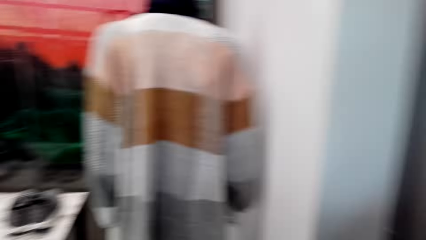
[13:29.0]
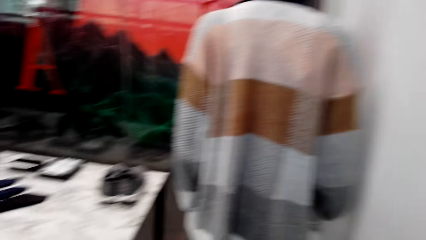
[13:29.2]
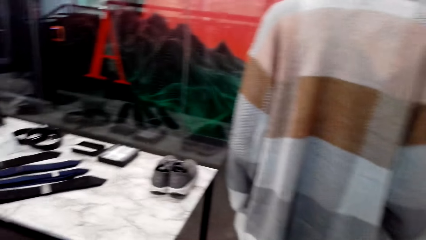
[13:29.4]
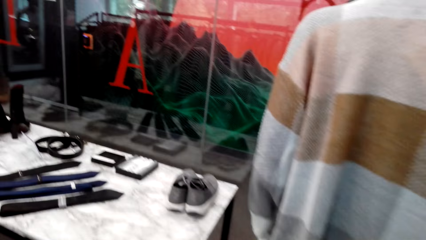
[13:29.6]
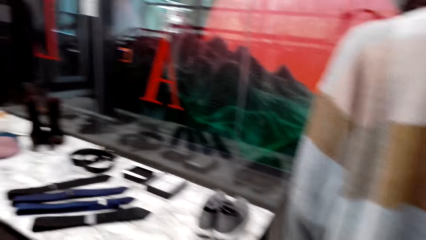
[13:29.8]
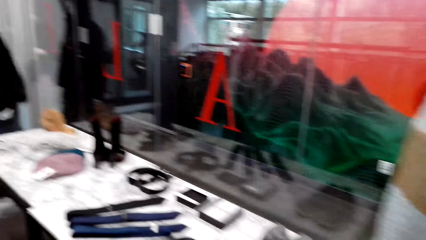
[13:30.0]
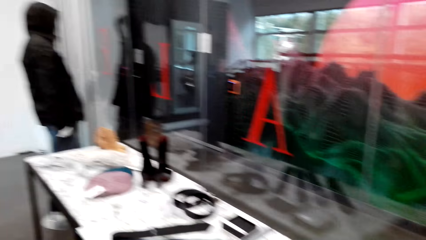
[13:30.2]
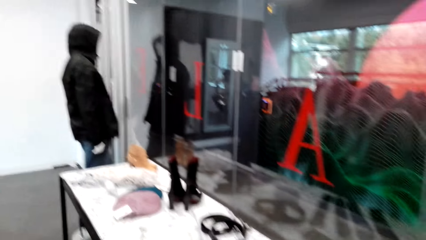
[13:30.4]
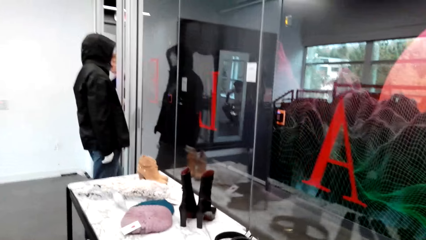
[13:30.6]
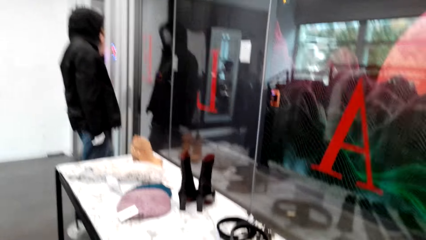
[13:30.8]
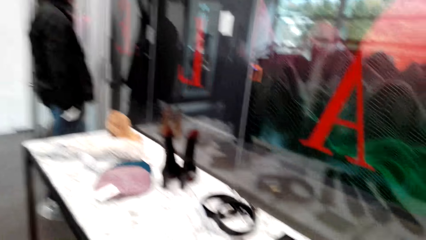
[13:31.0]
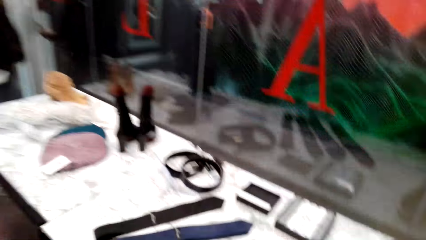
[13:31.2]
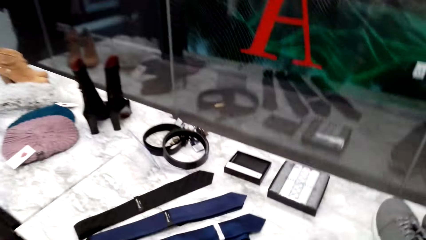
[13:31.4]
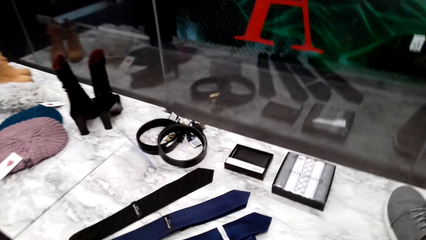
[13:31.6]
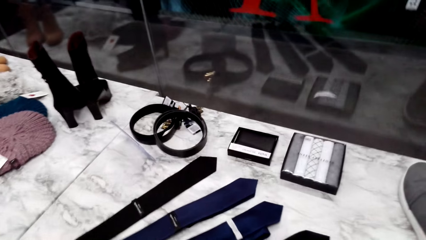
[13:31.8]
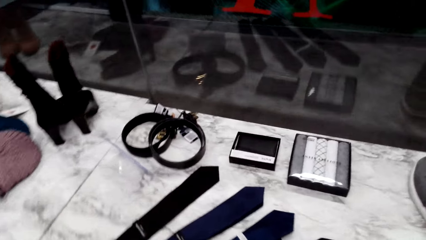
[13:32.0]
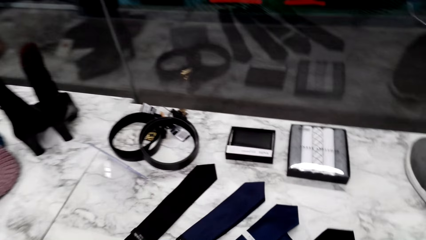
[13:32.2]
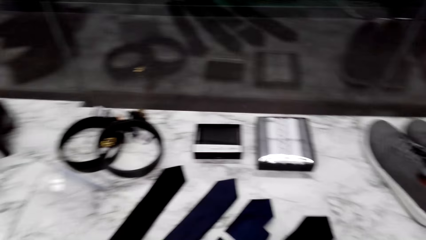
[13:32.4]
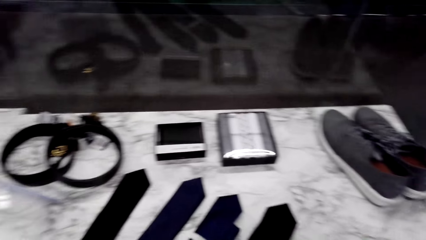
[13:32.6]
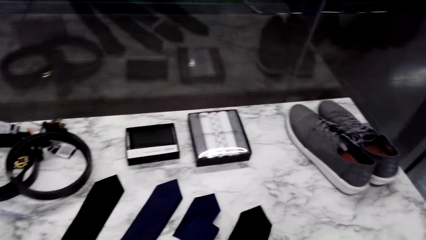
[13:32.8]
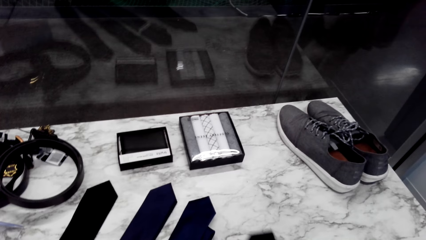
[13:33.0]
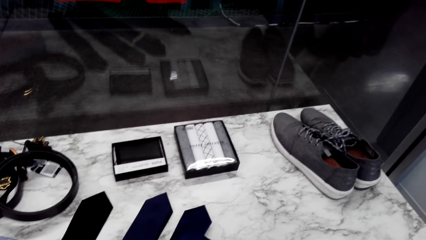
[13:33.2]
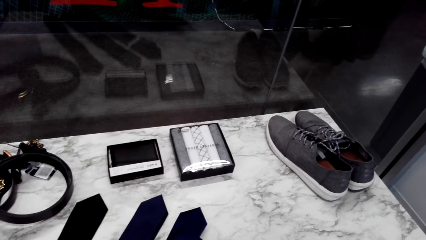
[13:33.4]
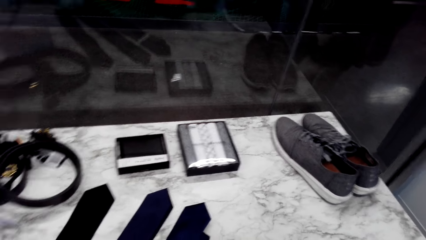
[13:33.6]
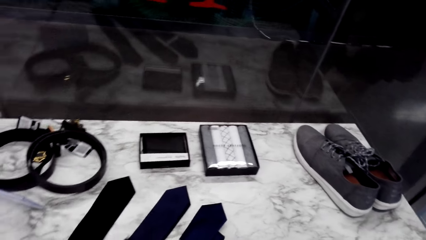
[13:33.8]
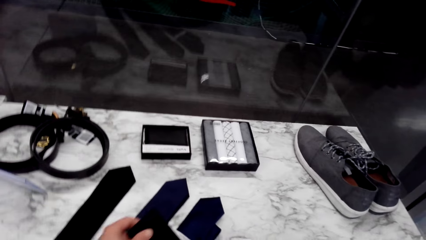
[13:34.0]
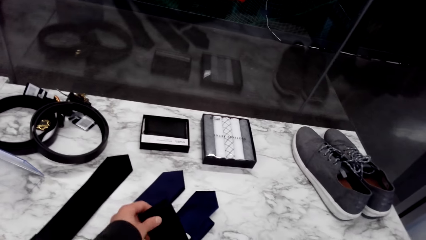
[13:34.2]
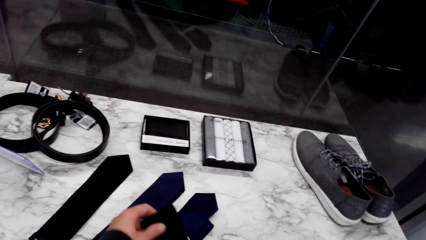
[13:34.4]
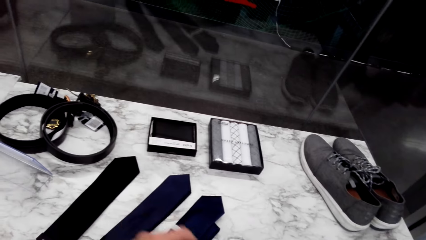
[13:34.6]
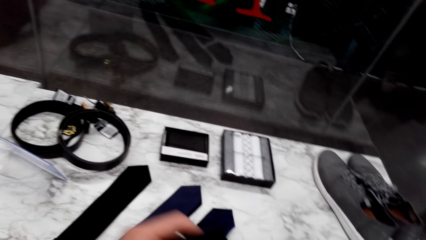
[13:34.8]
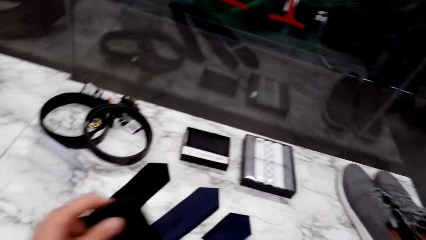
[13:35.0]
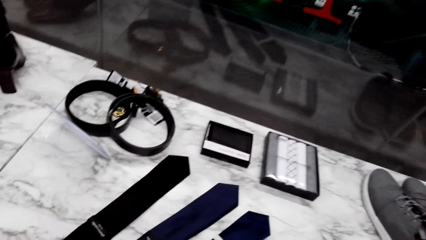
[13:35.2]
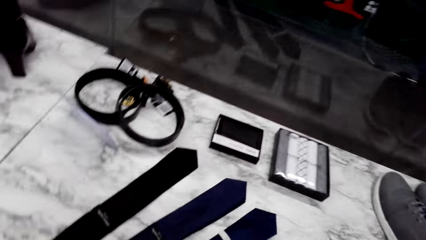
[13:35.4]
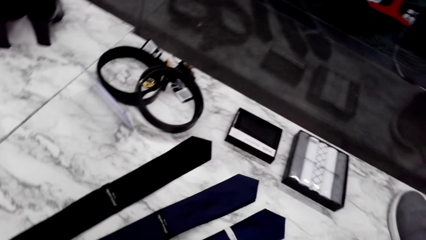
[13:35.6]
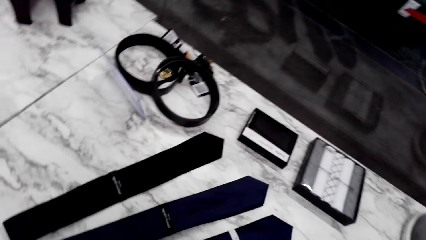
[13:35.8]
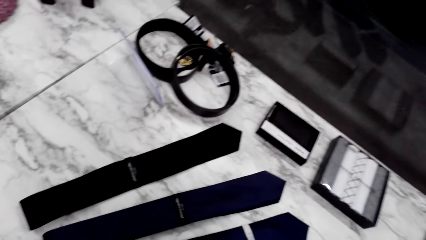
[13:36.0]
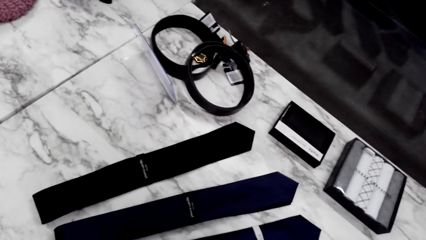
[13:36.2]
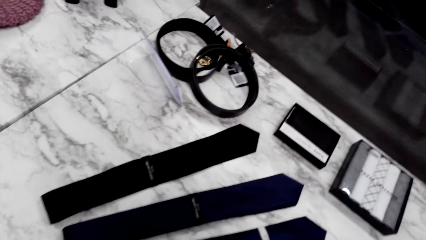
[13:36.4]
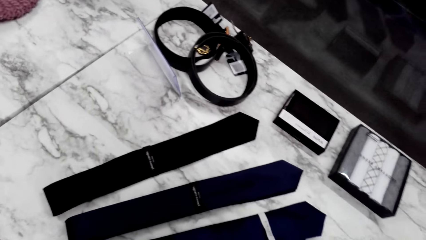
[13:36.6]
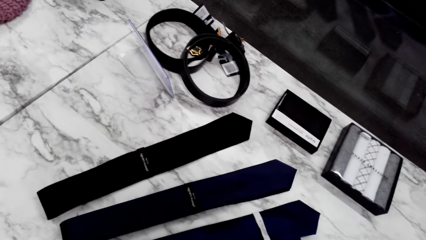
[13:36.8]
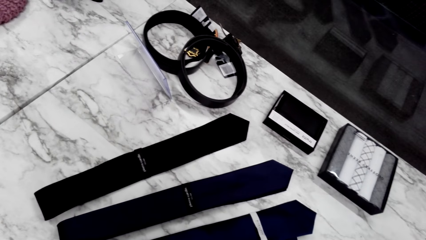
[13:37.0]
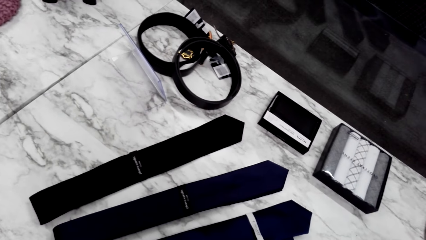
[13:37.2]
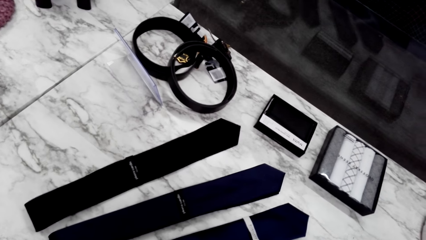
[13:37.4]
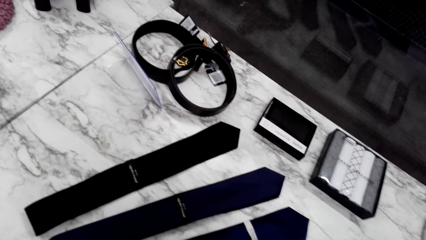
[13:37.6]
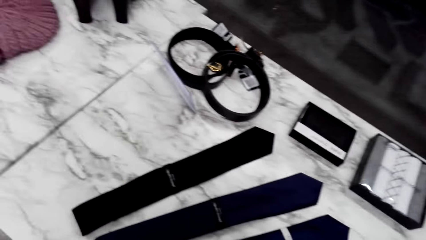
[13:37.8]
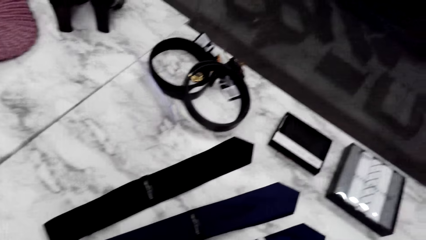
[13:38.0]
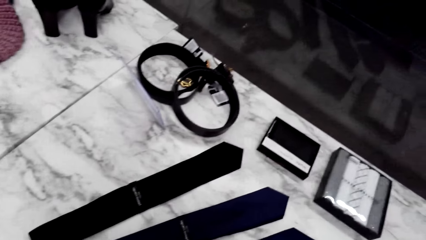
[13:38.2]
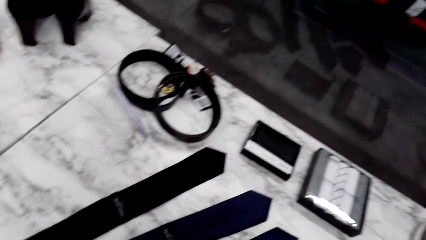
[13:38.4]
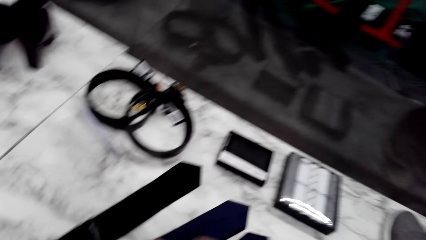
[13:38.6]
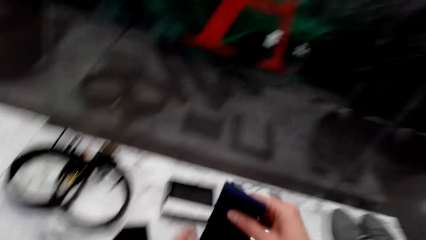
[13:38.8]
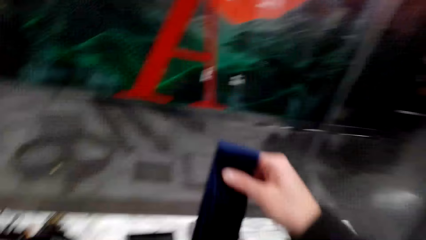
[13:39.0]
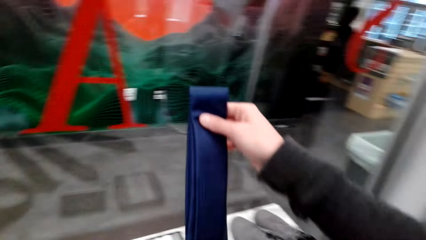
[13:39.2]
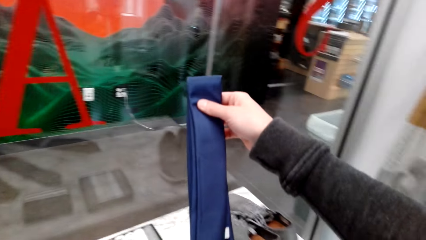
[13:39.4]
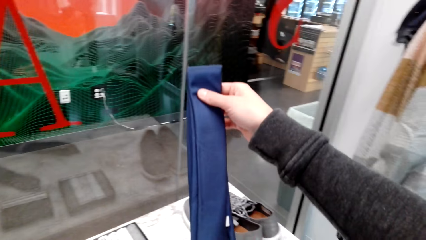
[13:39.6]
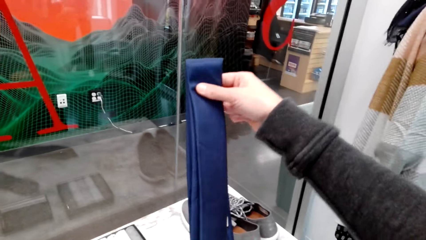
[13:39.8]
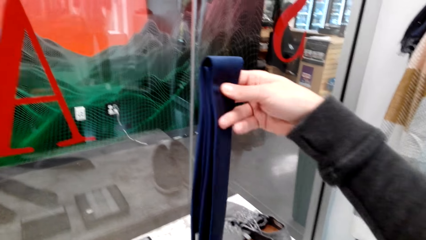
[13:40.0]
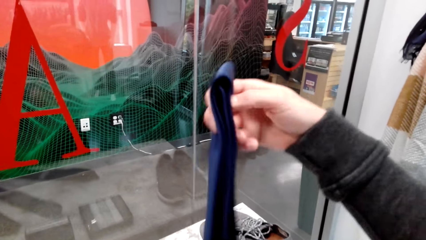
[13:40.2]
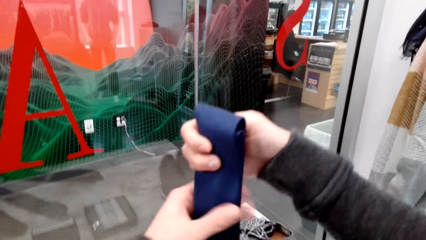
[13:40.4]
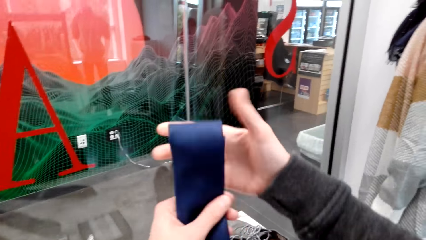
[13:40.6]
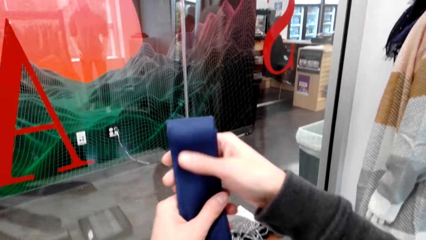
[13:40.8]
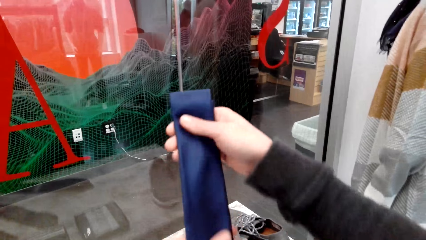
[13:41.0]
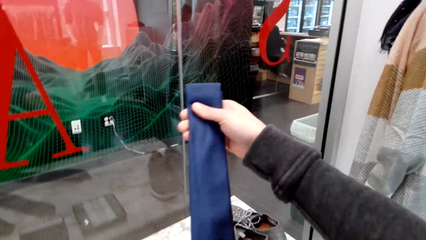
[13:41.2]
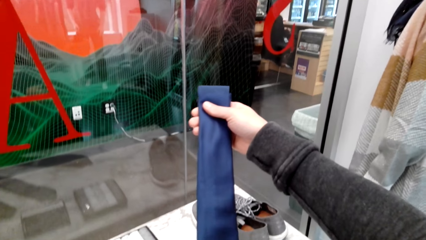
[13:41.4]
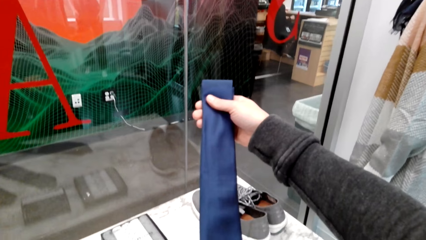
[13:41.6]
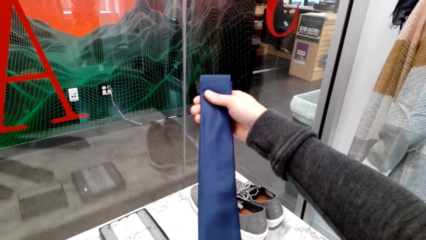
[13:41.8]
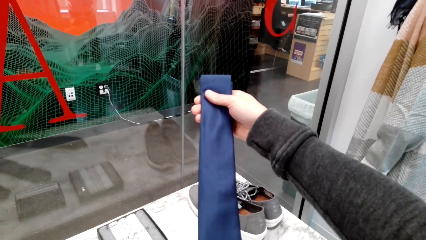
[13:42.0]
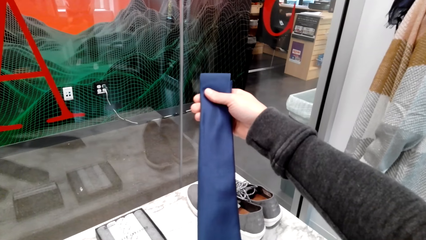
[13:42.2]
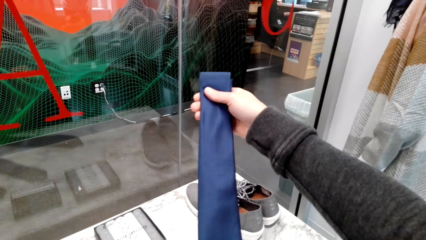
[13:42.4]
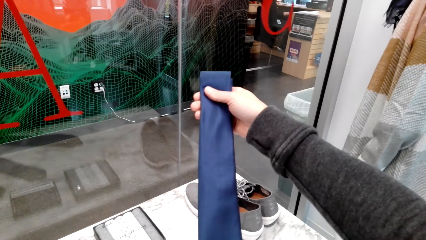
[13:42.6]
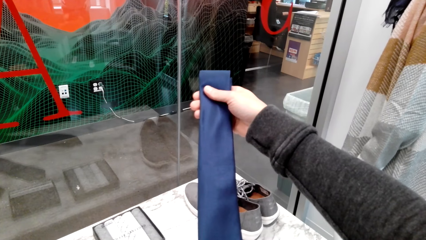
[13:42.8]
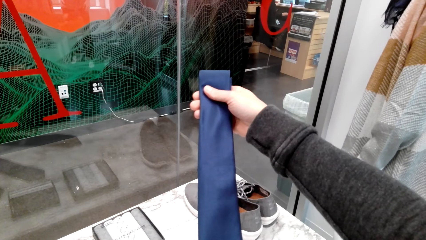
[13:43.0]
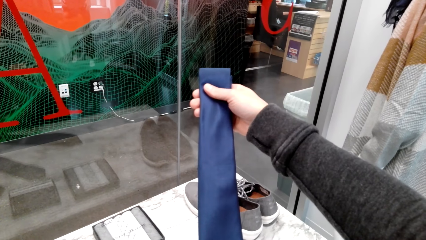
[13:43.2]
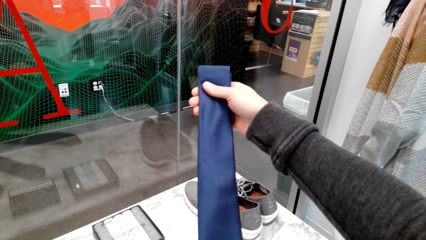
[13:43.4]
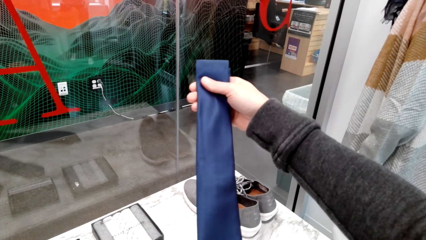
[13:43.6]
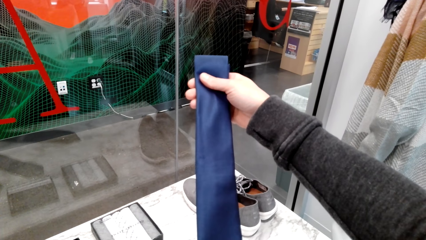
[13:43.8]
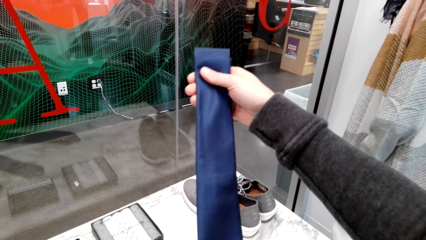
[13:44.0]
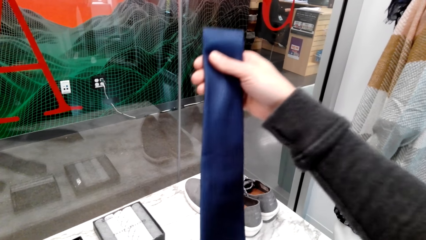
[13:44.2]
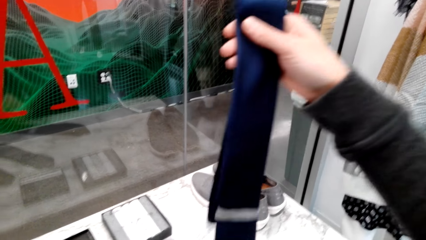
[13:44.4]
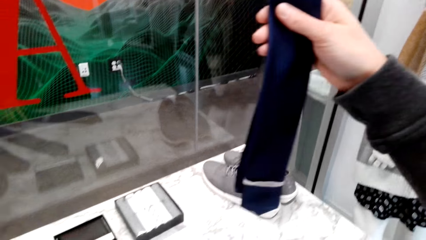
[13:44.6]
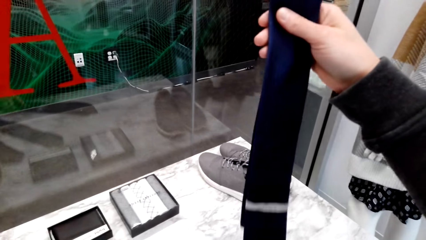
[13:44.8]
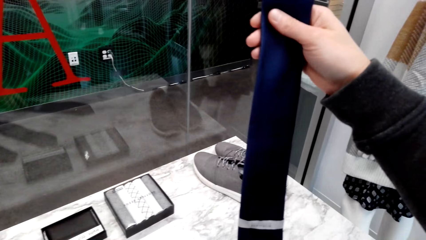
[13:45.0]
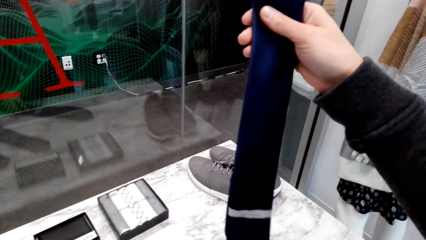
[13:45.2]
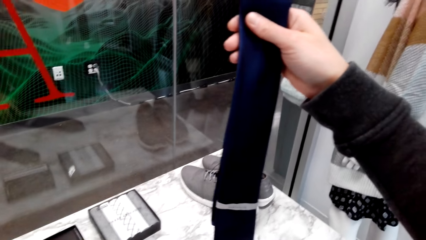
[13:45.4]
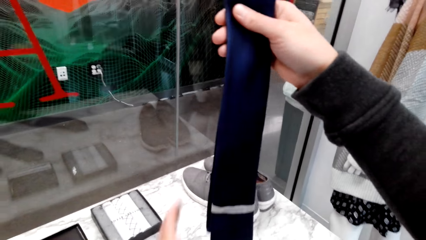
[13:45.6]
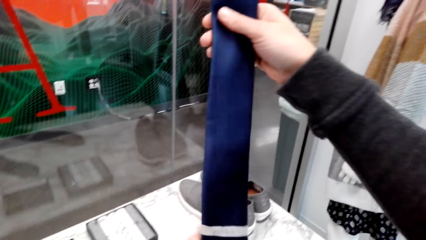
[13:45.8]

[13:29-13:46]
The camera wearer checks out the tie. They pick up the tie. They pick it up again.
